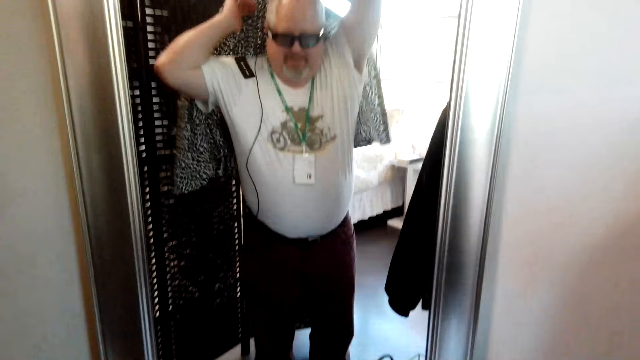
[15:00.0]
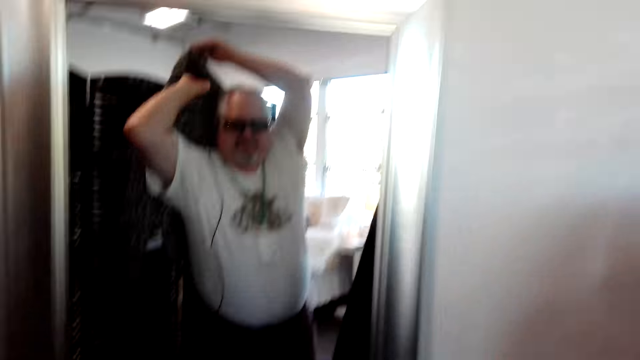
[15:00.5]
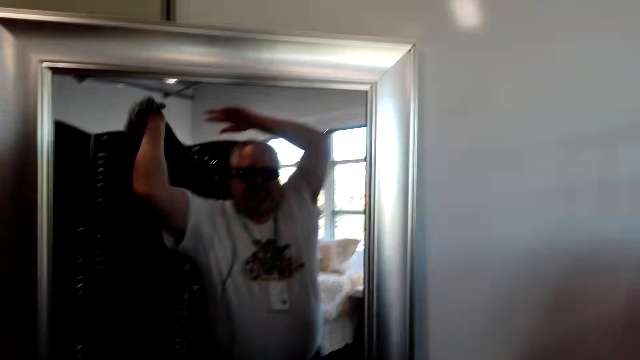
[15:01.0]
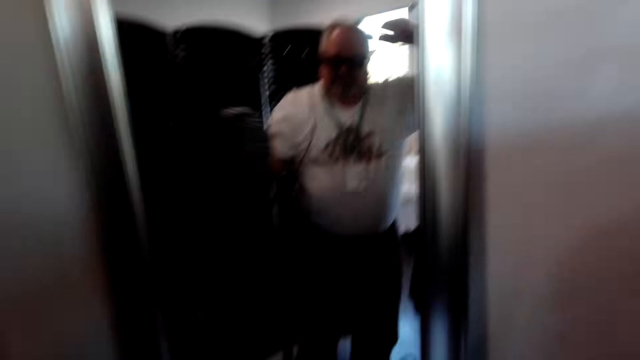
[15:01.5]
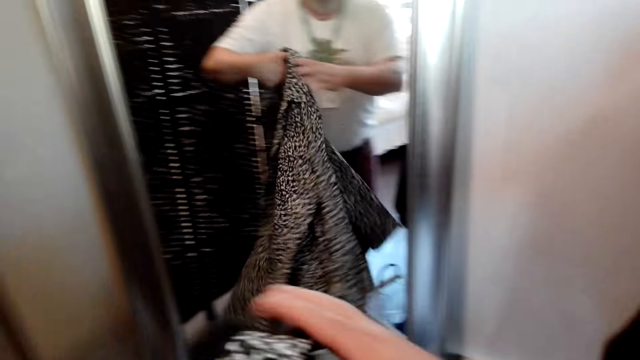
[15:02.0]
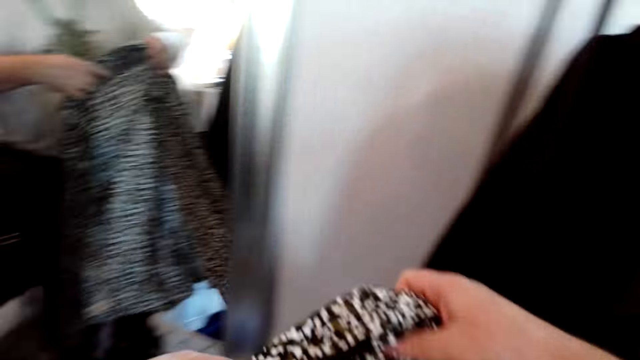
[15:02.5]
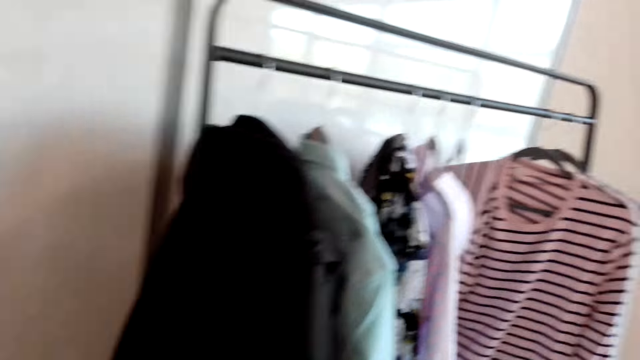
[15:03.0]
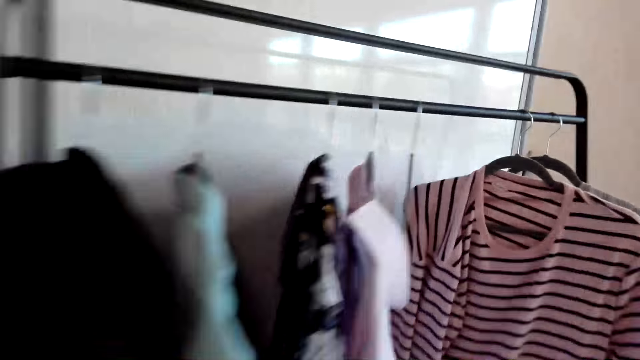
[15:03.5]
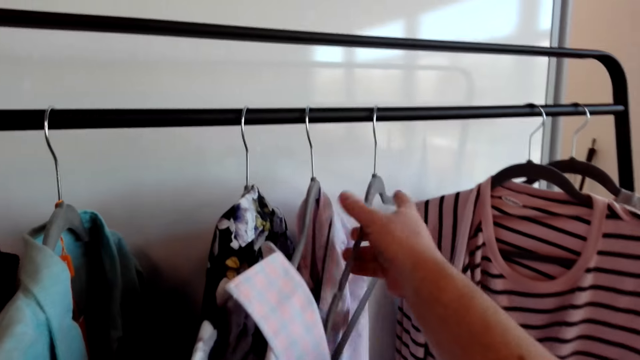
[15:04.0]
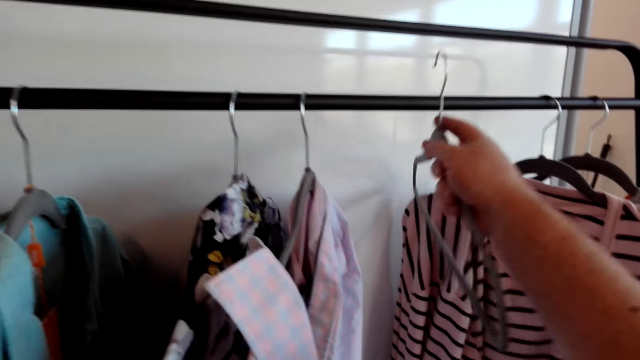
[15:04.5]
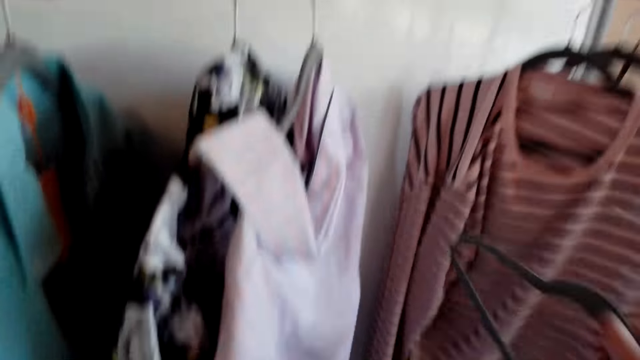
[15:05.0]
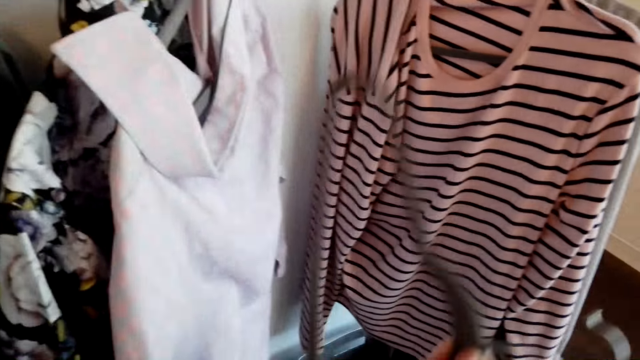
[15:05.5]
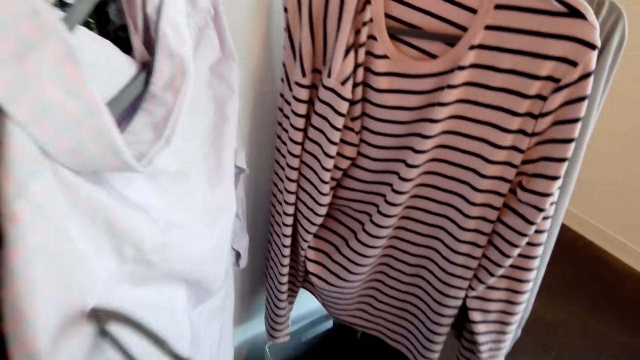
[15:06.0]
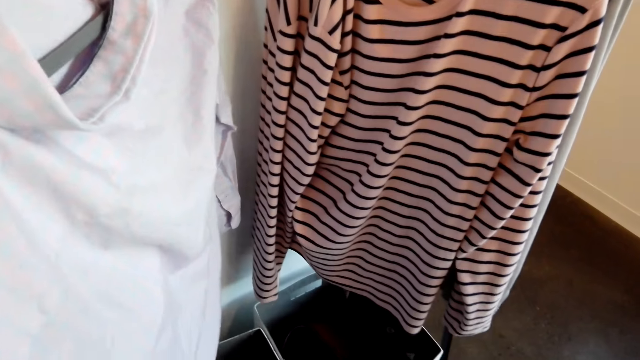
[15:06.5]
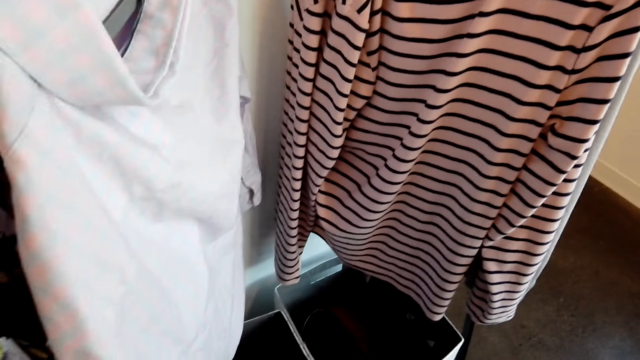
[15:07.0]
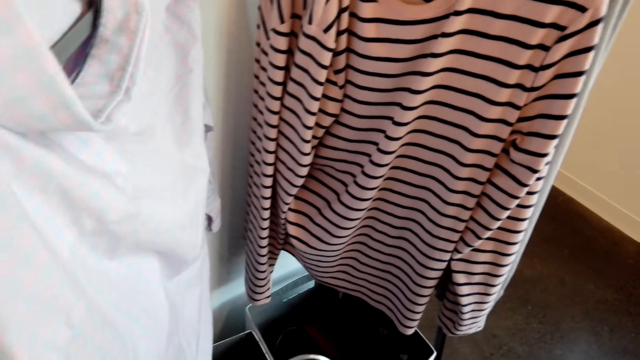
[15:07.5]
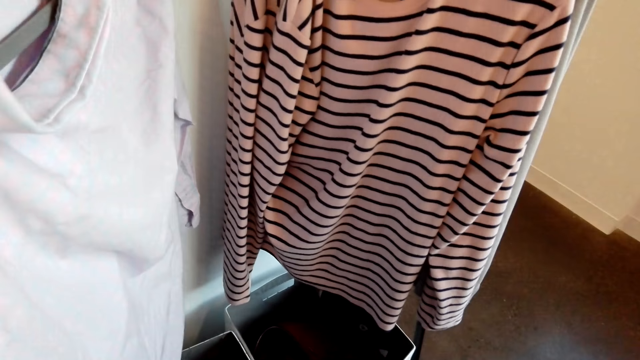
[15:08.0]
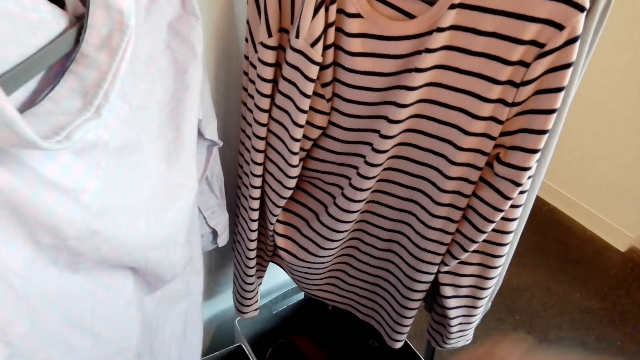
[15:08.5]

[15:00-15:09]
The camera wearer removes the cloth. They pick up the hanger. They put the cloth on the hanger.

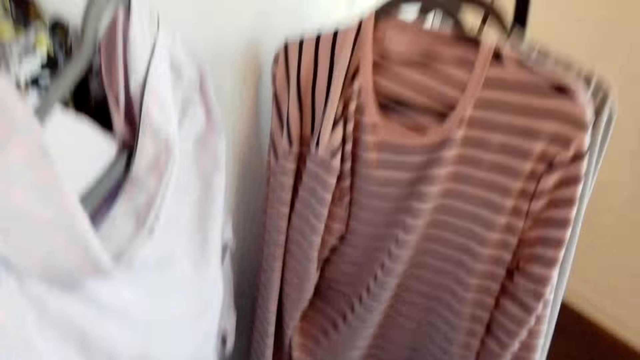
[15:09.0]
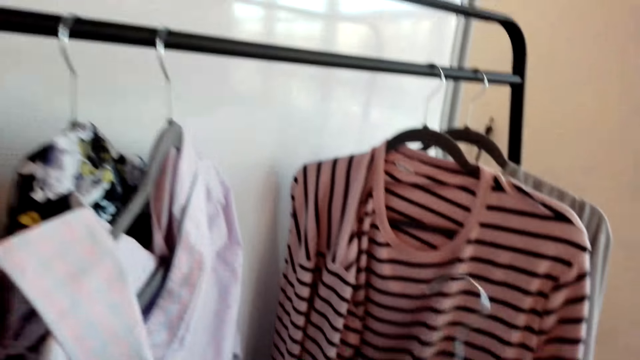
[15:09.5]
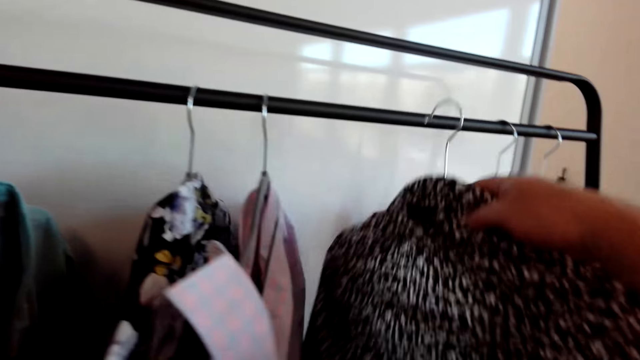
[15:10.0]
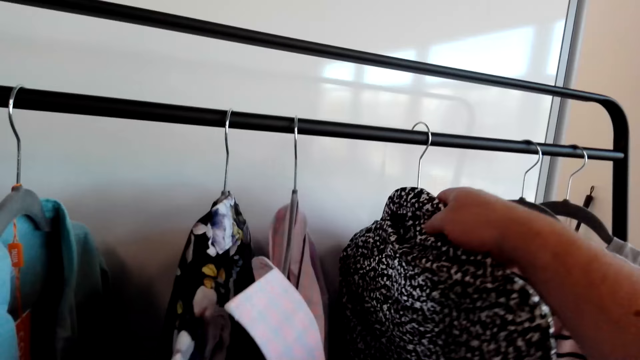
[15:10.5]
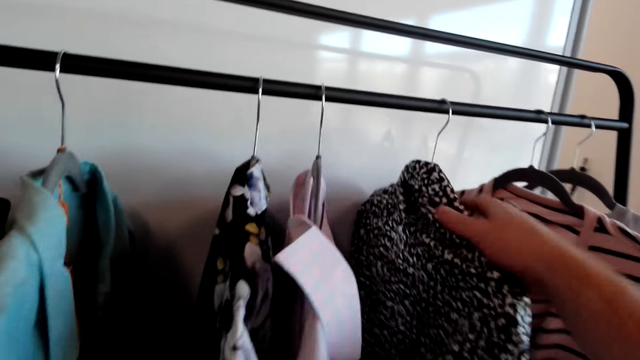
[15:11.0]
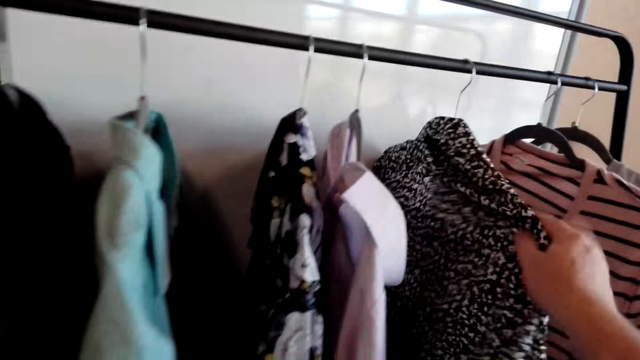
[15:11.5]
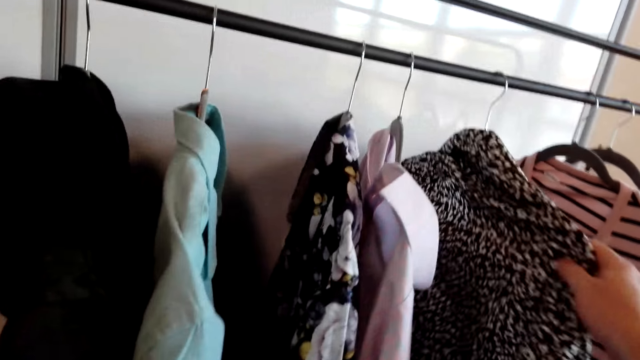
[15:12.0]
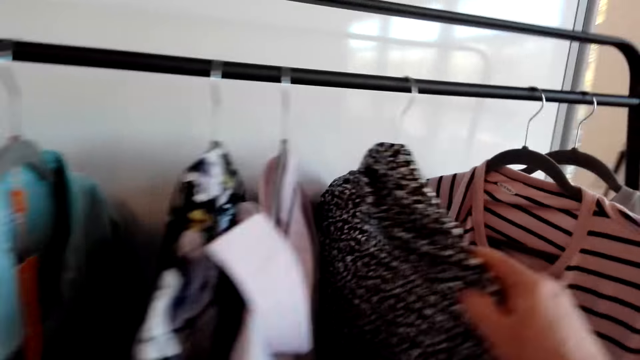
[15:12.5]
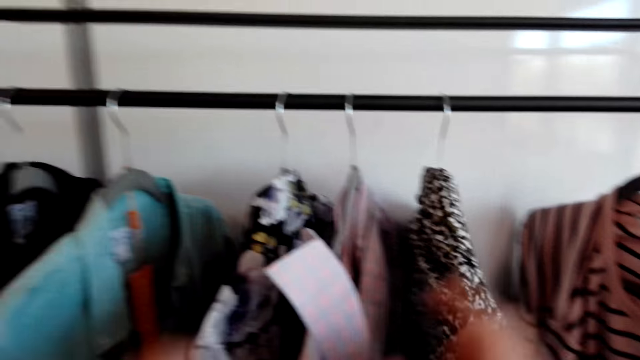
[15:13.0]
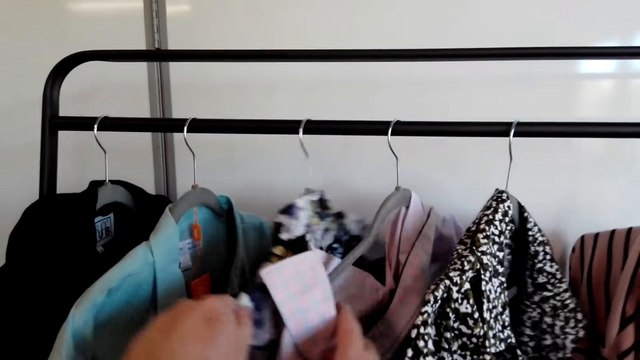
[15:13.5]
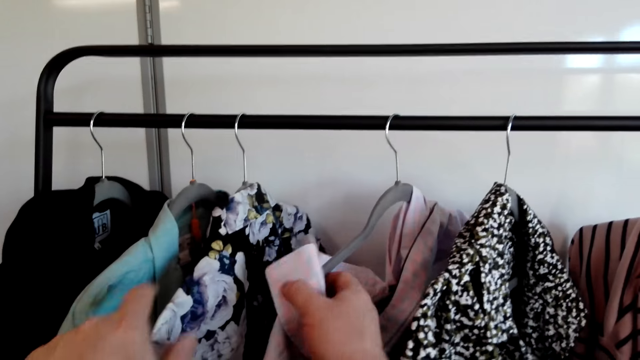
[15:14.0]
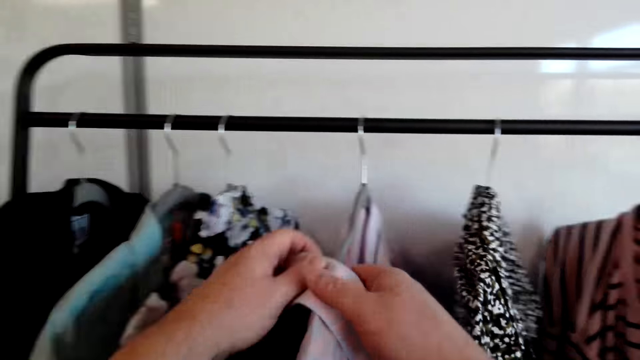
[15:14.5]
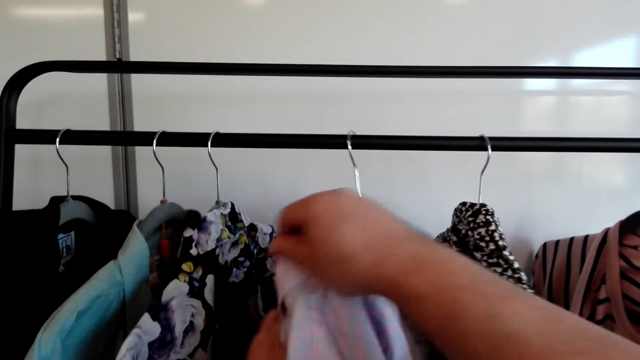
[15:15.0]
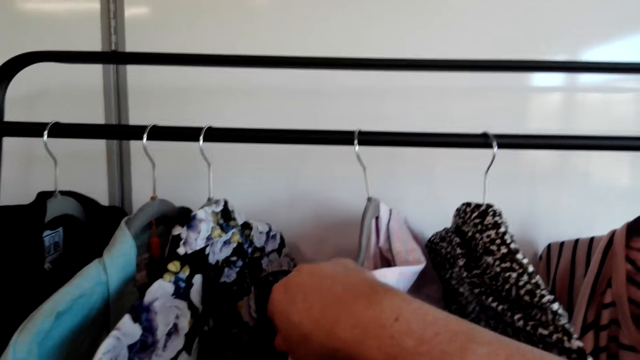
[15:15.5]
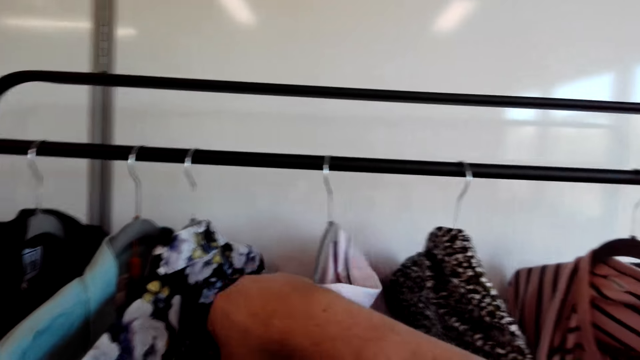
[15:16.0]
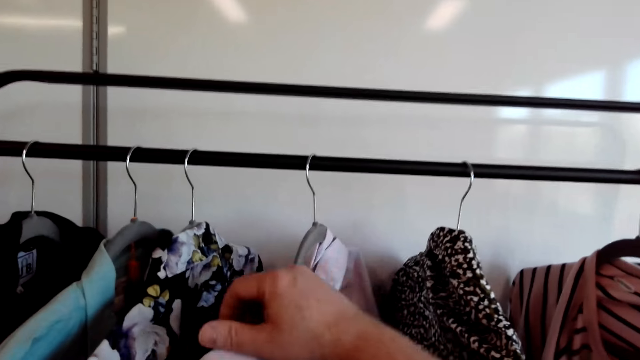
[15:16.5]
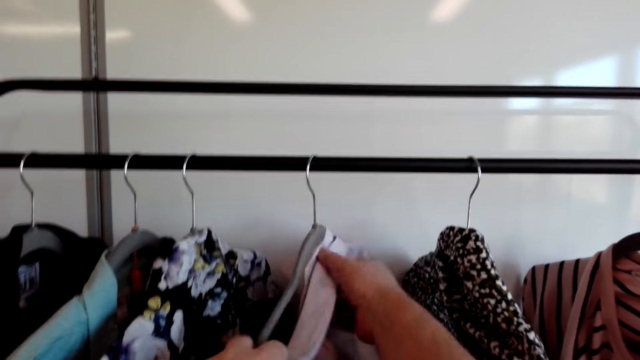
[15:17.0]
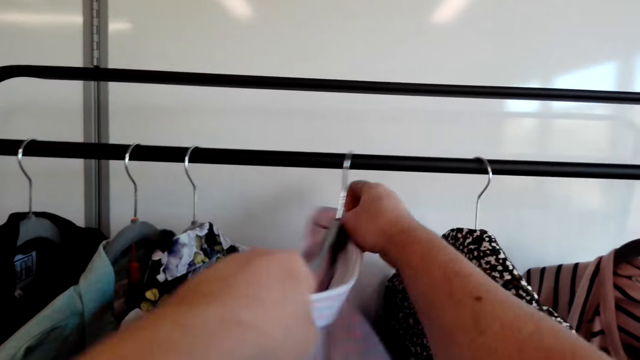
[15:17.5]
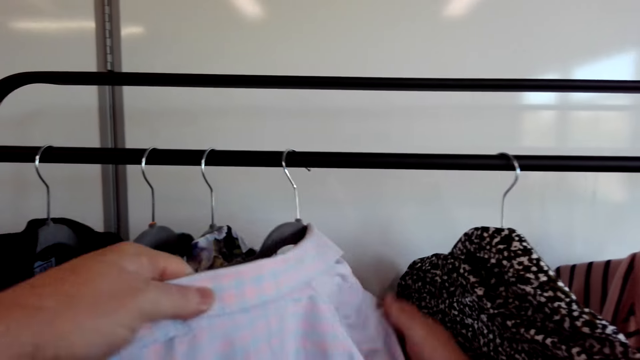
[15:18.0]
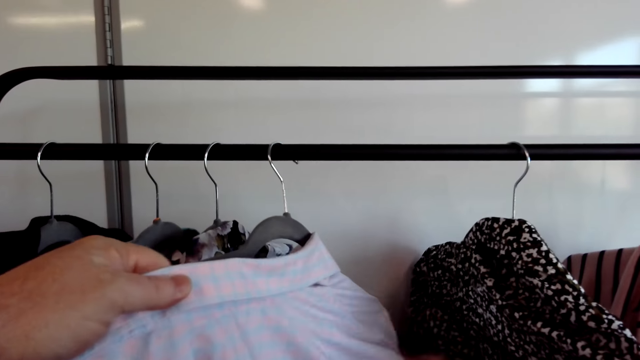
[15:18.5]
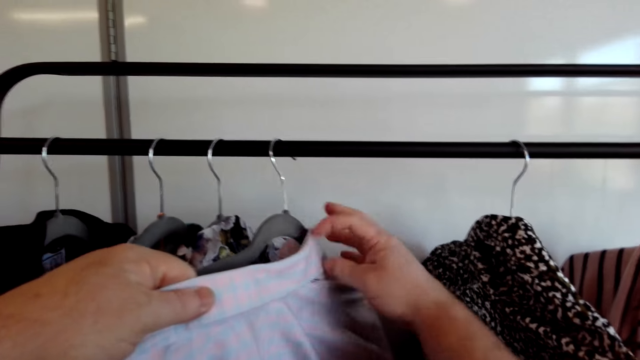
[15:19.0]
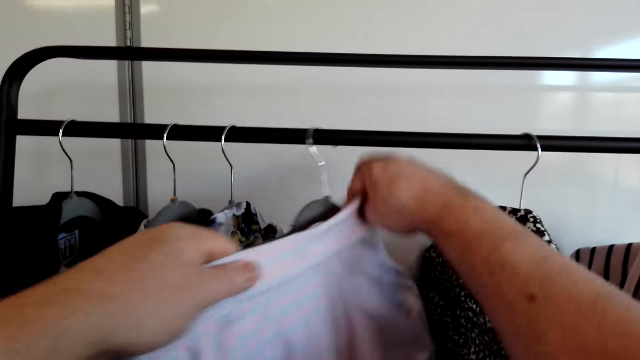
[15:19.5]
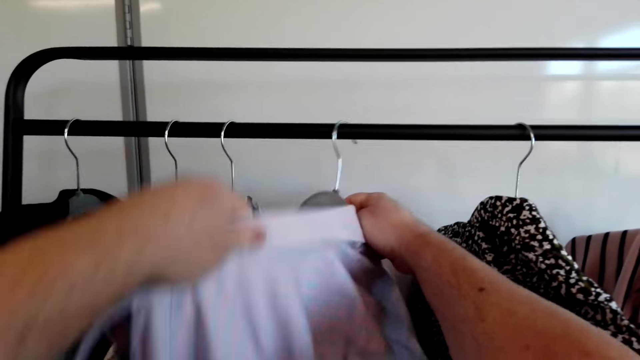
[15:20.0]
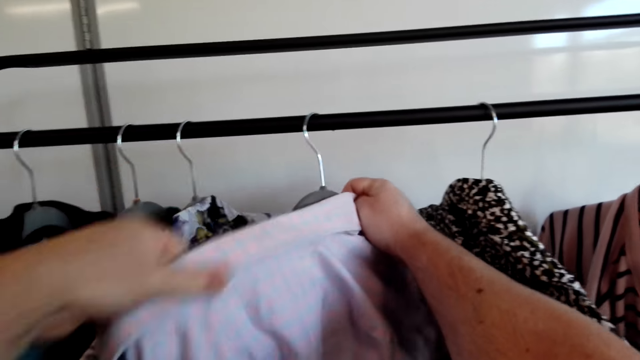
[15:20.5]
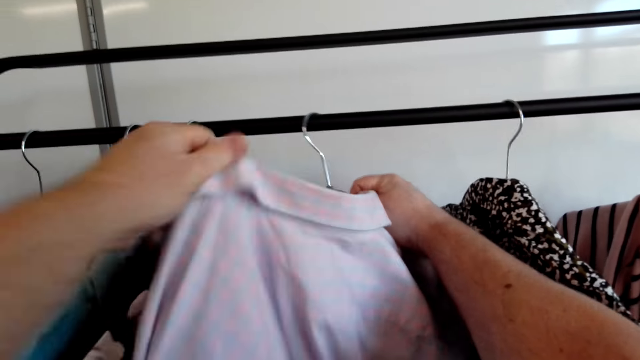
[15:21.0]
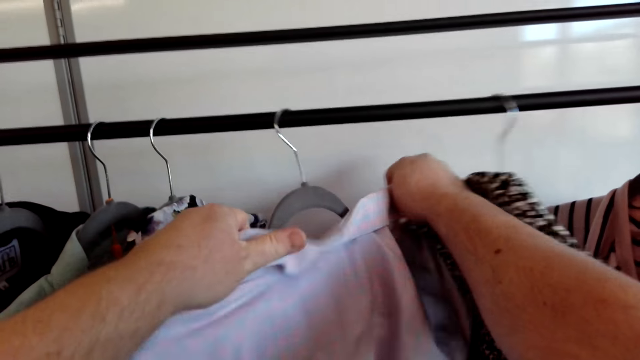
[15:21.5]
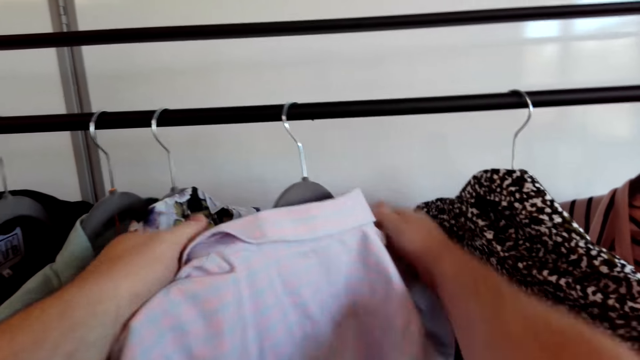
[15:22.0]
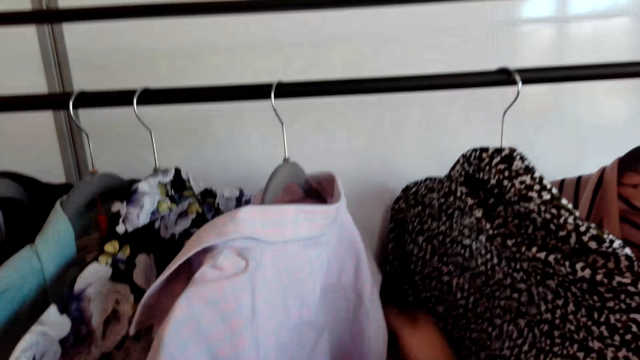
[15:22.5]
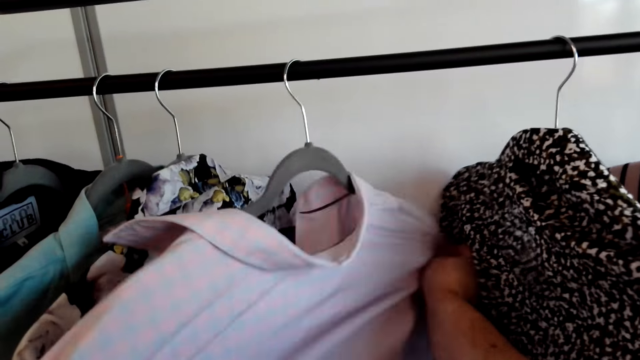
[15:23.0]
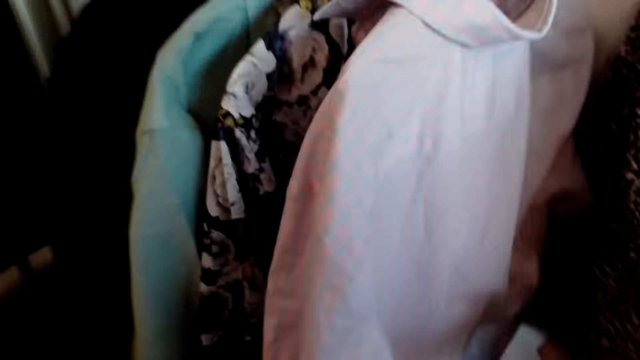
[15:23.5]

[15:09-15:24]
The camera wearer hangs the cloth. They fix the cloth. They look at the piece of cloth. They hold the shirt. They put the cloth on the hanger. They converse with something. They fix the cloth on the hanger.
